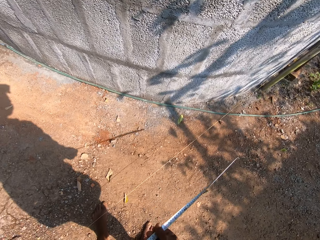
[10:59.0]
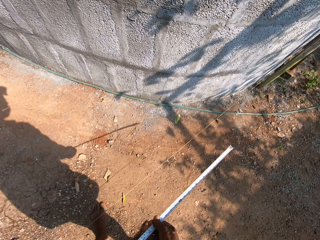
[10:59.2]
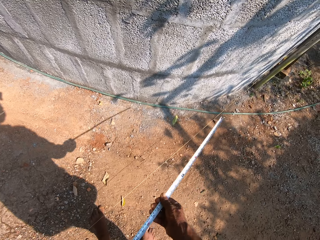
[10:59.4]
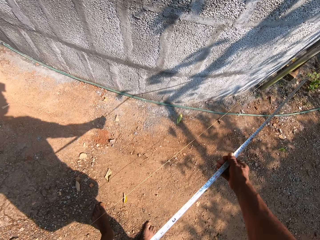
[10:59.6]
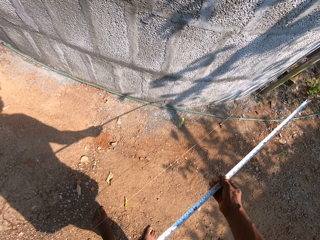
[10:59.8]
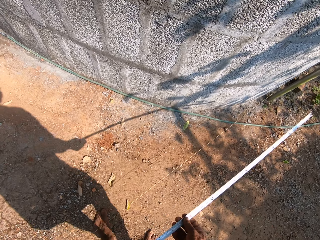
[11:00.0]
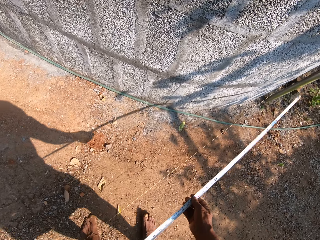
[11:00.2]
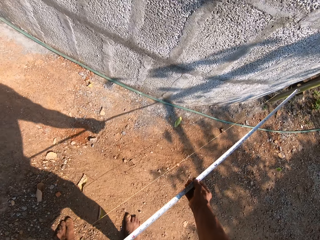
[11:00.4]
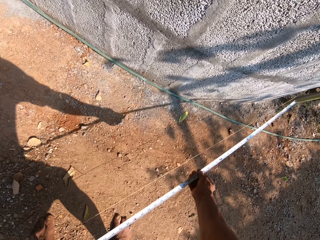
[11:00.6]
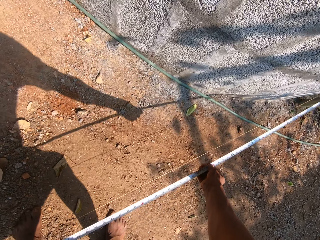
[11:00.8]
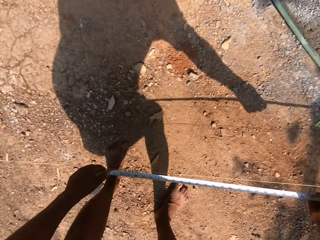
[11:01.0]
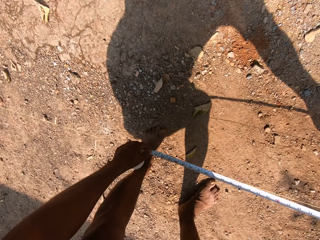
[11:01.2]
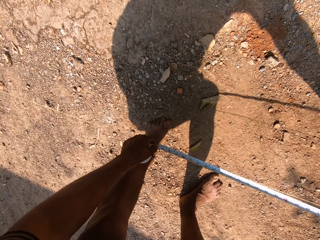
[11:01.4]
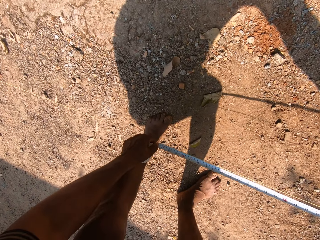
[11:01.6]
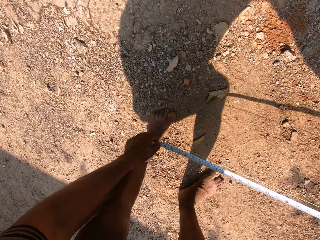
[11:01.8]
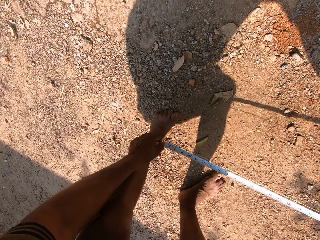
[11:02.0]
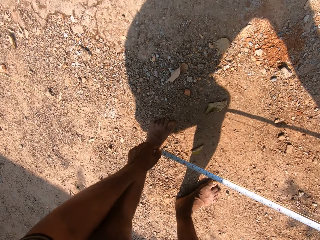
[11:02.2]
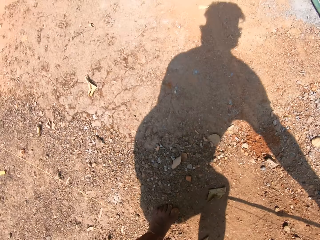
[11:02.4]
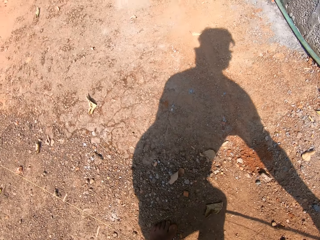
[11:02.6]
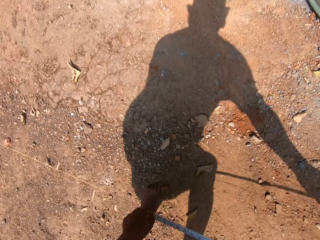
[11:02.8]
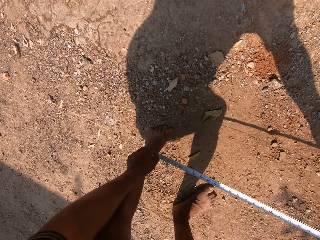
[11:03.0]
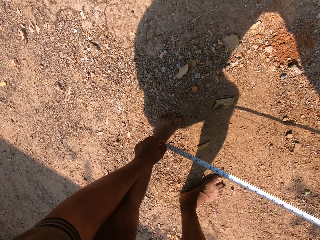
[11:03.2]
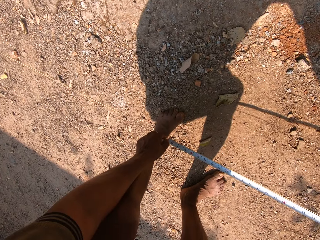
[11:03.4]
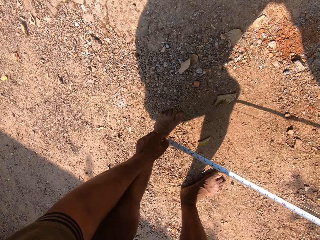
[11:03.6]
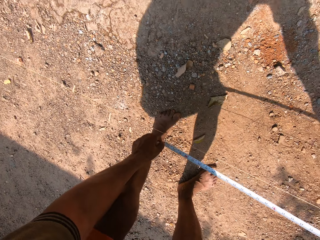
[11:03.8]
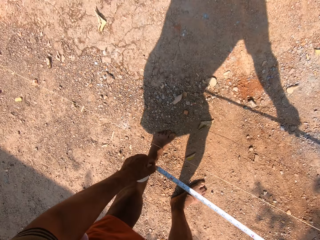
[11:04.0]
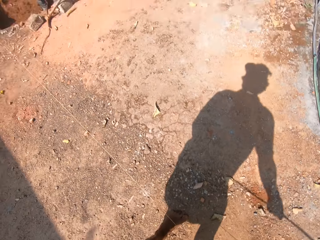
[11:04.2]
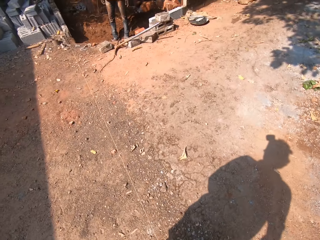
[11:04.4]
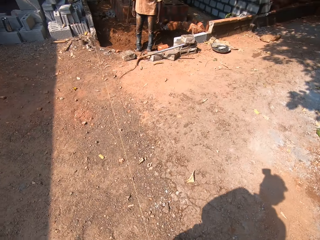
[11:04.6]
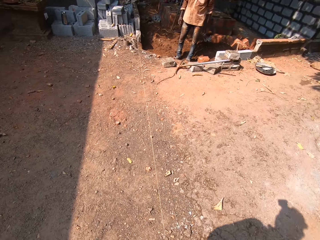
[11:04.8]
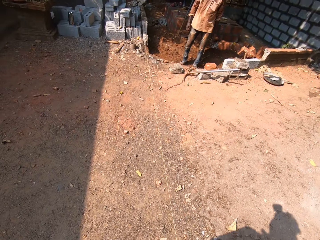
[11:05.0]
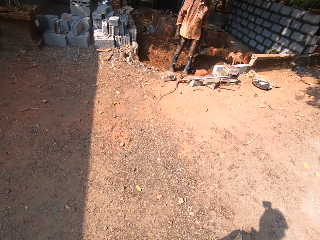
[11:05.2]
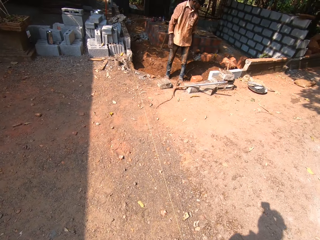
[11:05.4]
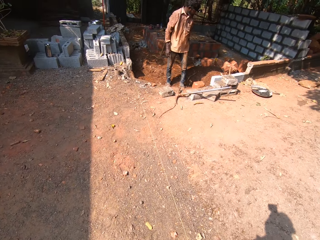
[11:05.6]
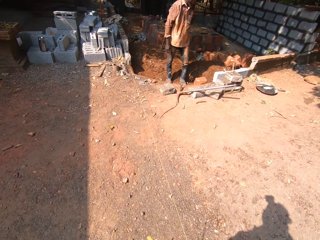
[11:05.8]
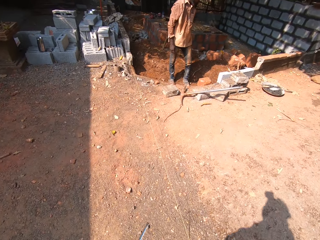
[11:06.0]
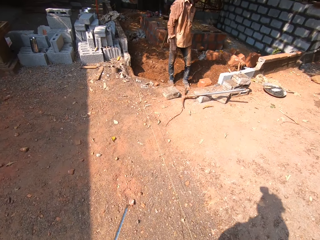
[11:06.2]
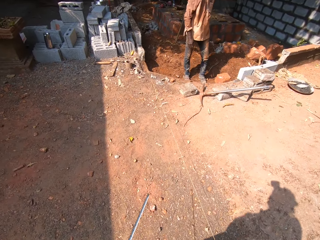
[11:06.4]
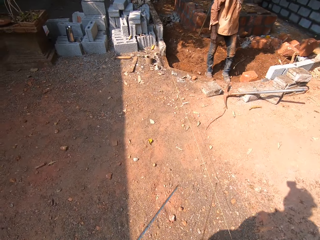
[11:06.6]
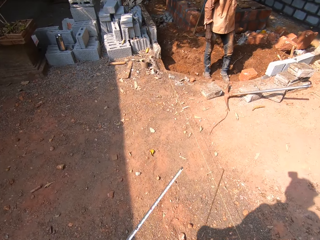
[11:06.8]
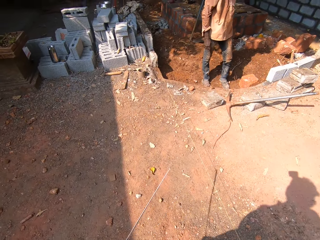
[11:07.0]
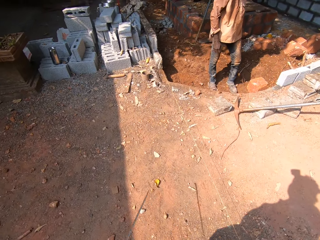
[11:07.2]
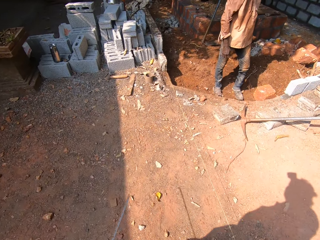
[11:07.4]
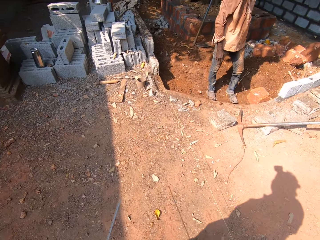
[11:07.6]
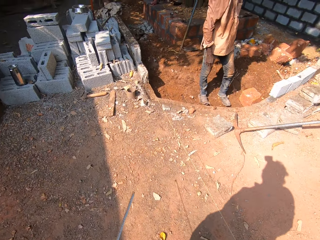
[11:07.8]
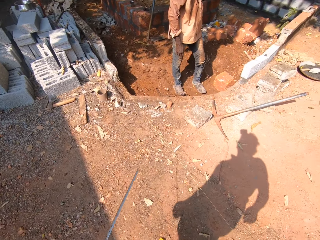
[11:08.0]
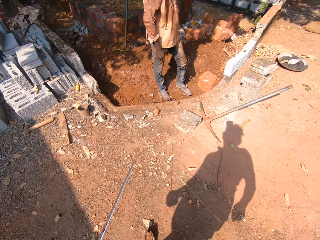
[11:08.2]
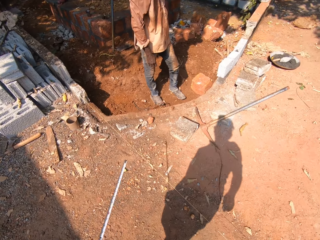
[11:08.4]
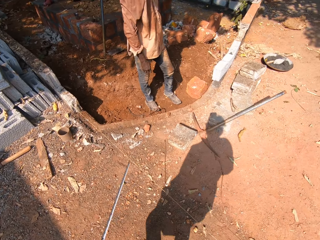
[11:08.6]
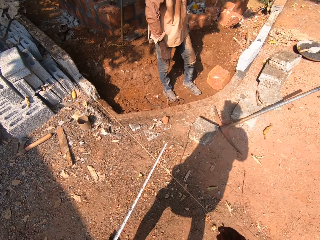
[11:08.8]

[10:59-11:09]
The camera wearer spreads the tape measure. He measures the length of the fence to the construction site on the ground with the measuring tape in his hands. A man converses with the camera wearer. The camera wearer responds to what the man said. He folds the tape measure and walks towards the man with the tape measure on the hand.

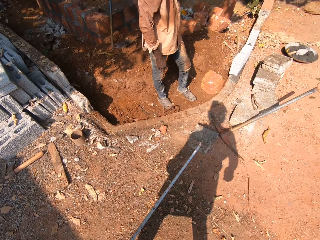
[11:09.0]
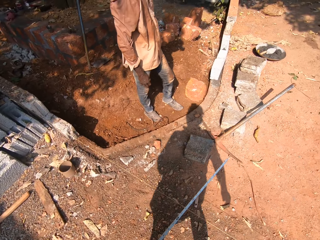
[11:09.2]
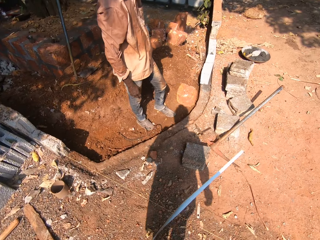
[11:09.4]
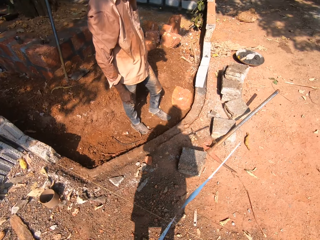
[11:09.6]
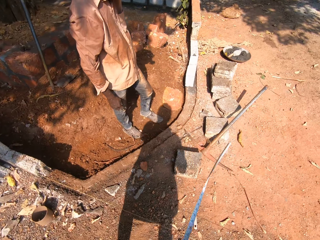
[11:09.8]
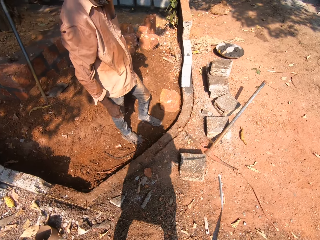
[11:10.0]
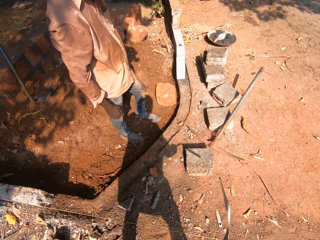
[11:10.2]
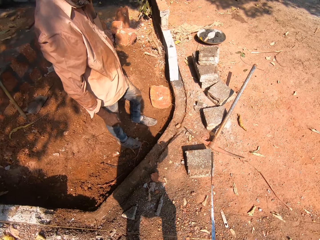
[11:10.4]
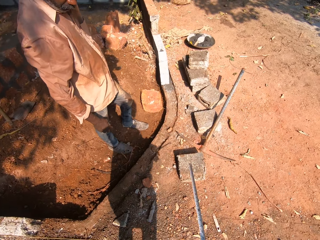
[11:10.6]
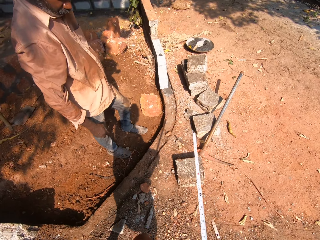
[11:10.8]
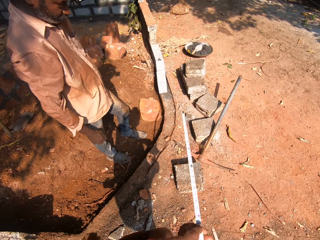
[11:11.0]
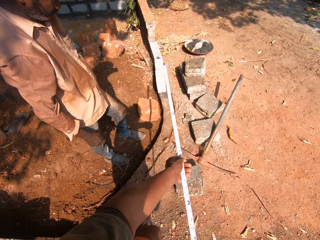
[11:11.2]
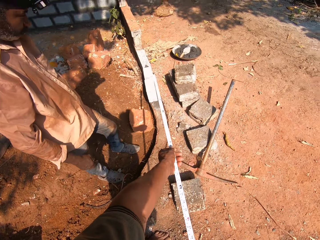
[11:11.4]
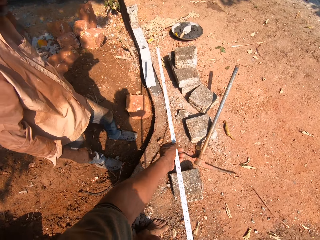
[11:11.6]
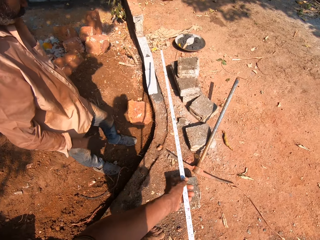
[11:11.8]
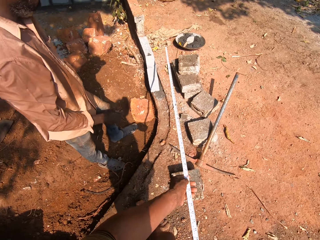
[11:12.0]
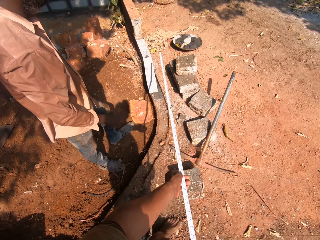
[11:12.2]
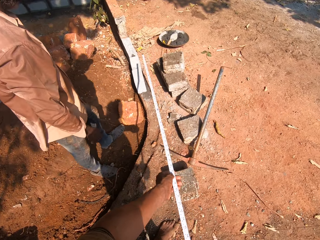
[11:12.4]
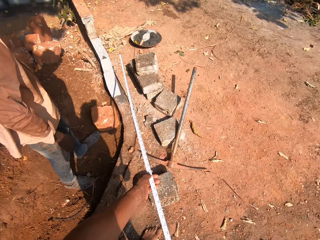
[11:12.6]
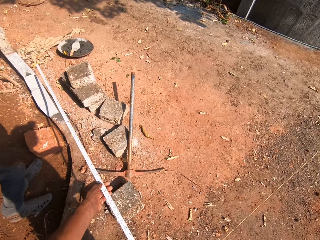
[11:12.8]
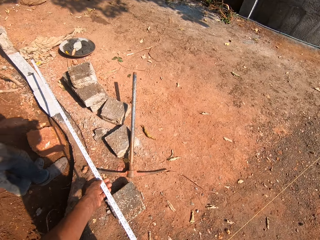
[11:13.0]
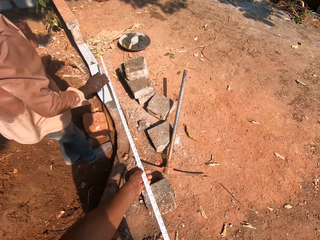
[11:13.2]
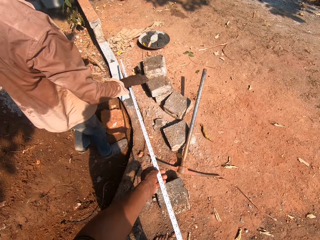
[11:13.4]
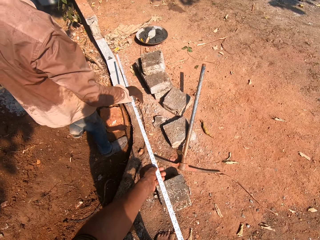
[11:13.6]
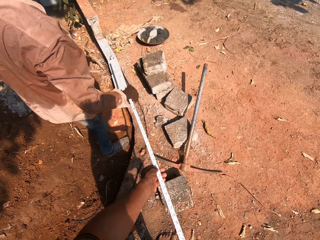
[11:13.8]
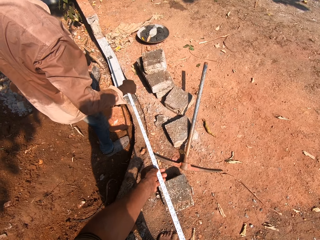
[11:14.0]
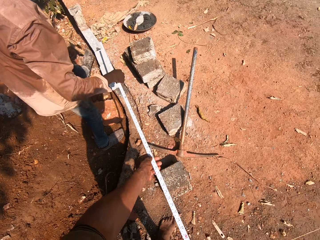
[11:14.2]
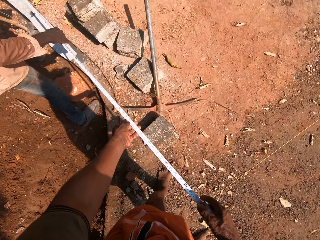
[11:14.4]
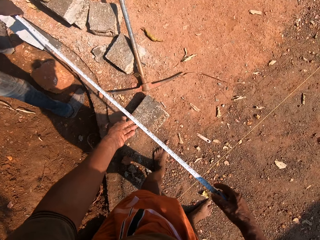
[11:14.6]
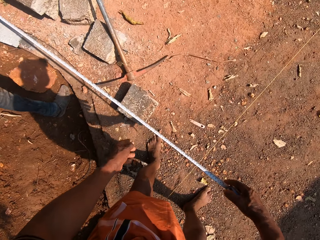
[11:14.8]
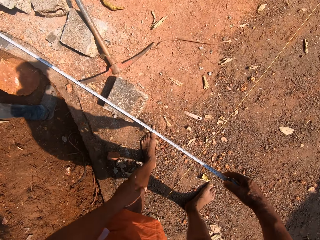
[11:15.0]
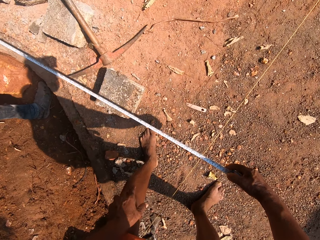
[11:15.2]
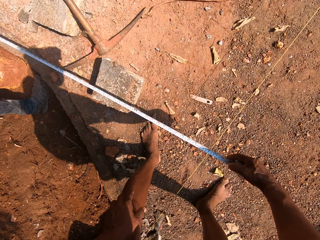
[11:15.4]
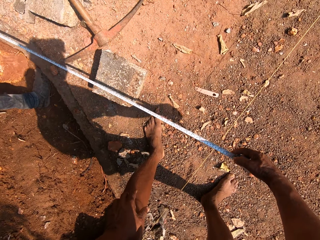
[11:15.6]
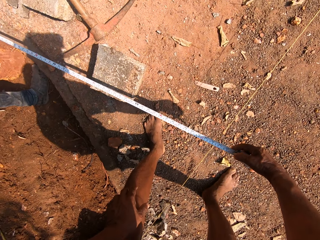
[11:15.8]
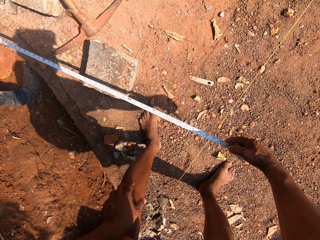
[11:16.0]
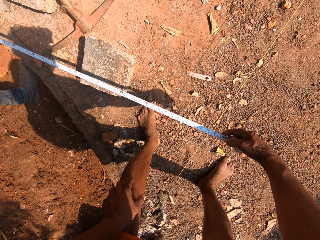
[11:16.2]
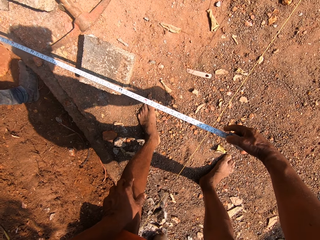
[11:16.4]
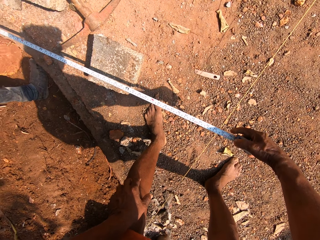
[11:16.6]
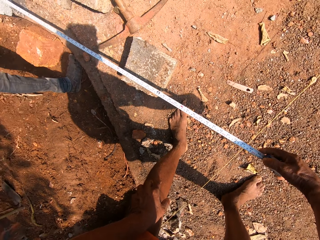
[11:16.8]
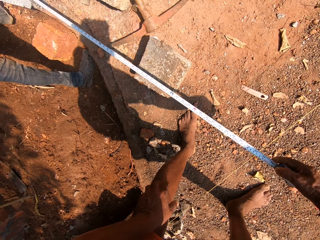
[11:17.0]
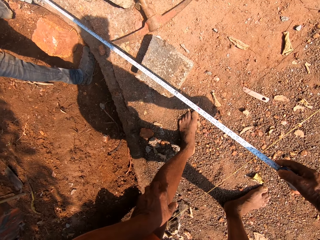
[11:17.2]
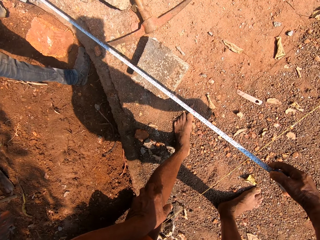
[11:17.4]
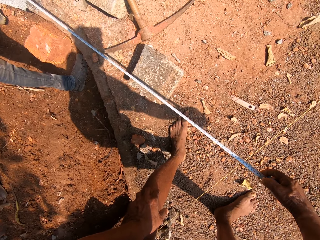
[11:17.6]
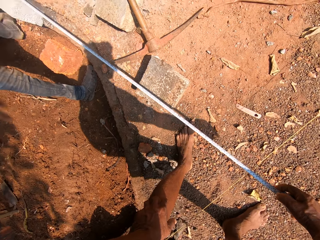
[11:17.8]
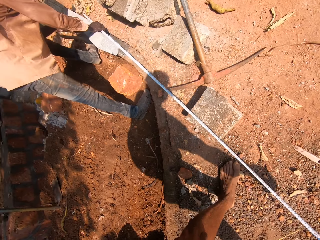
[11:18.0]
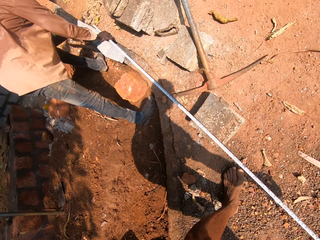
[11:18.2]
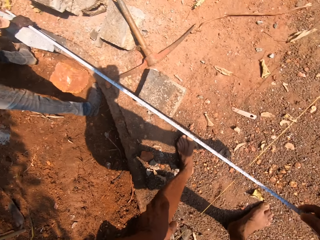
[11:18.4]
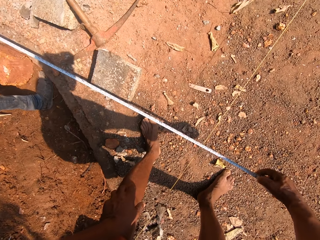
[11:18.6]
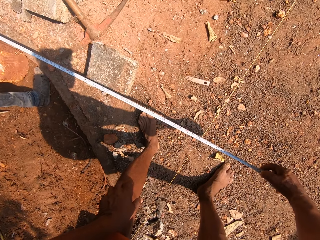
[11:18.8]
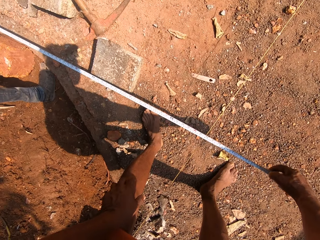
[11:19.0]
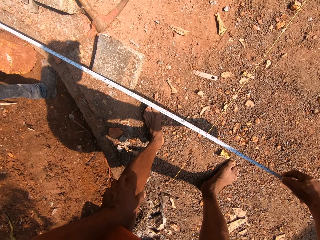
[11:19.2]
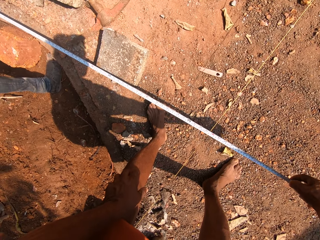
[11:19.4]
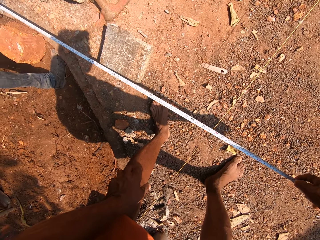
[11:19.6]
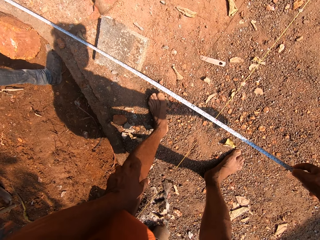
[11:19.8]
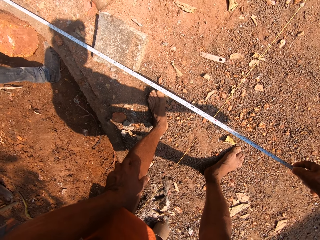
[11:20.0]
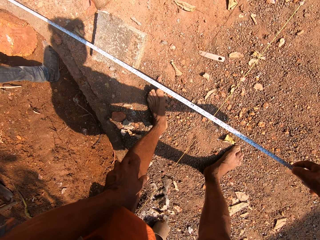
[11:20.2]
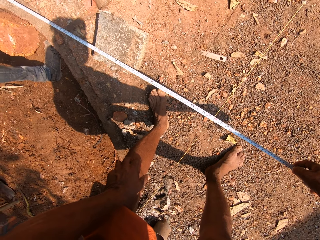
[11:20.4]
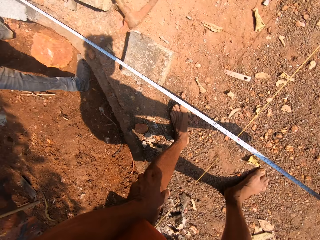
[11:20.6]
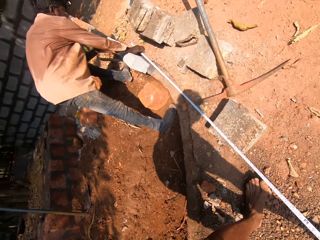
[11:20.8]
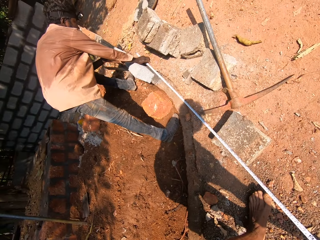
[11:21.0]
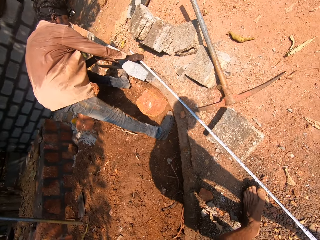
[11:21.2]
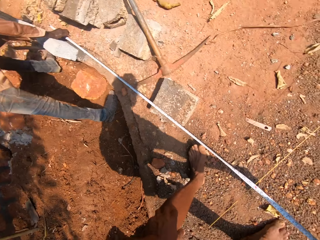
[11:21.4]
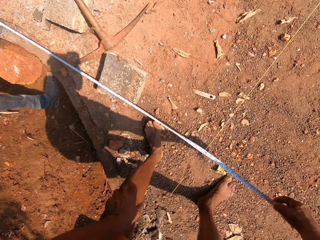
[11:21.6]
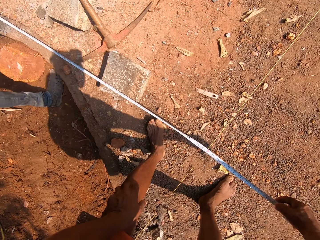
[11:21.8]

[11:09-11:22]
The camera wearer measures the length around a pavement to a rope on the construction site on the ground with the measuring tape in his hands. A man holds the tape with his right hand. The camera wearer pulls the tape backward. He takes the measurement on the ground with the tape measure. He converses with the man.
